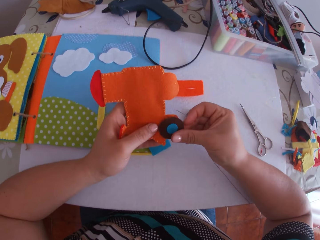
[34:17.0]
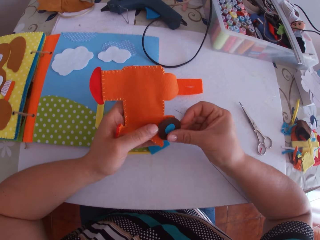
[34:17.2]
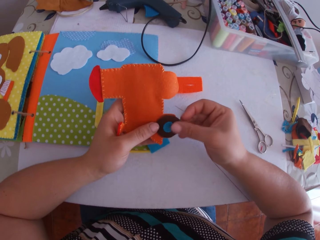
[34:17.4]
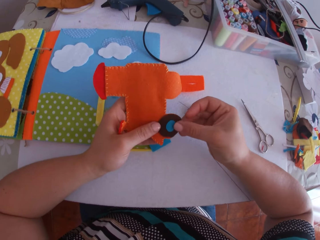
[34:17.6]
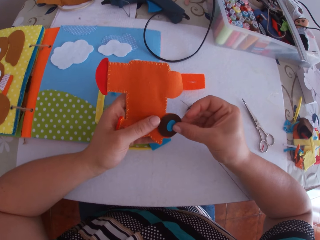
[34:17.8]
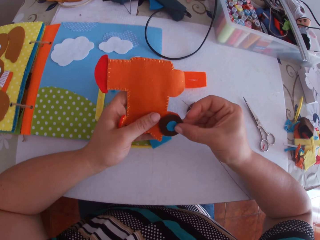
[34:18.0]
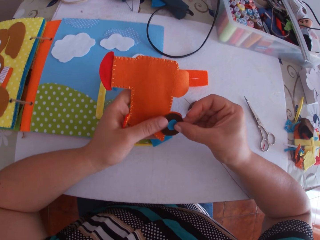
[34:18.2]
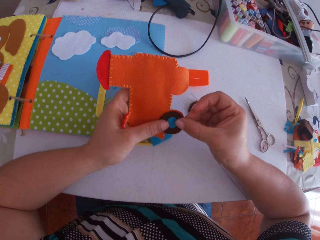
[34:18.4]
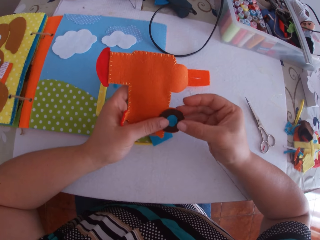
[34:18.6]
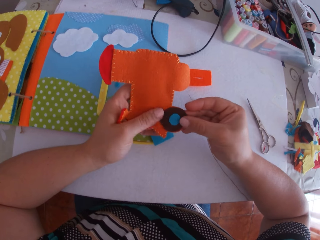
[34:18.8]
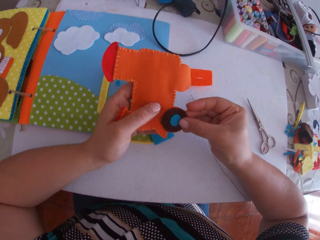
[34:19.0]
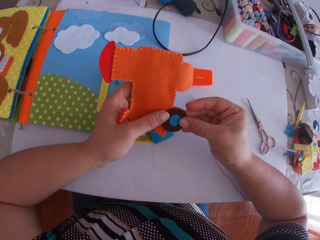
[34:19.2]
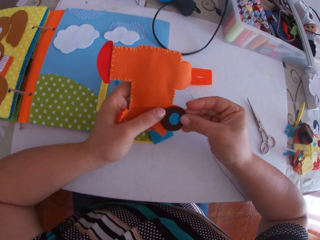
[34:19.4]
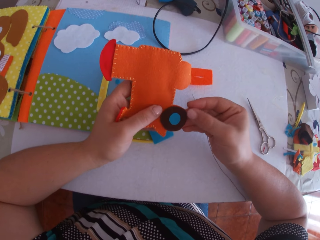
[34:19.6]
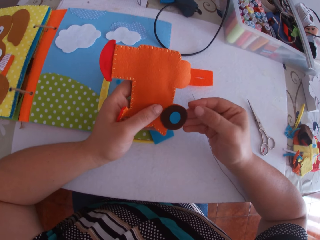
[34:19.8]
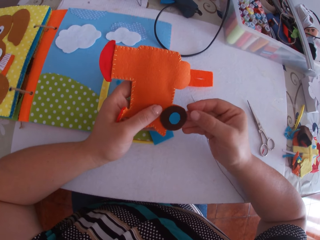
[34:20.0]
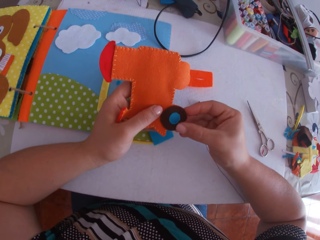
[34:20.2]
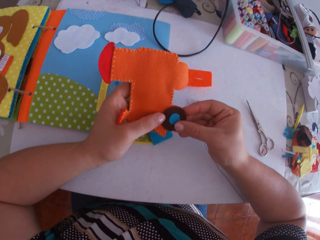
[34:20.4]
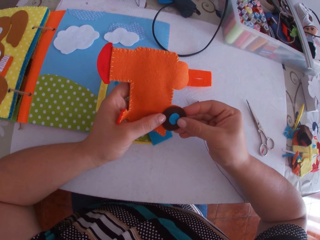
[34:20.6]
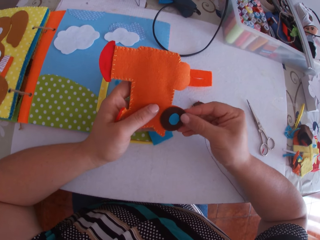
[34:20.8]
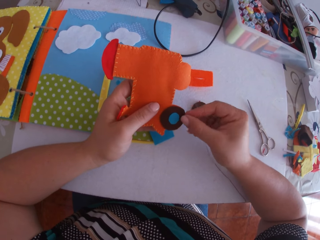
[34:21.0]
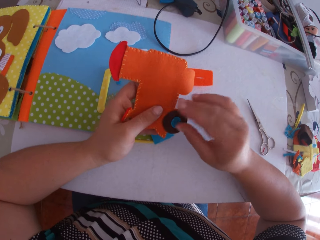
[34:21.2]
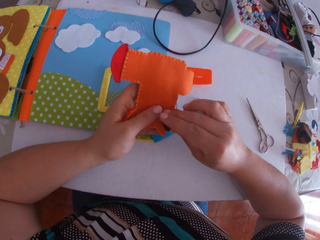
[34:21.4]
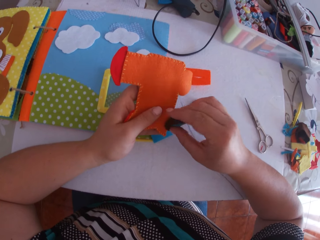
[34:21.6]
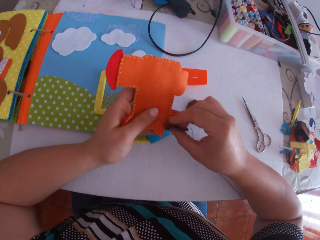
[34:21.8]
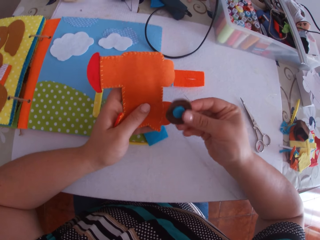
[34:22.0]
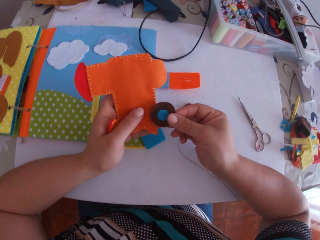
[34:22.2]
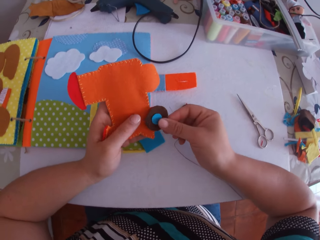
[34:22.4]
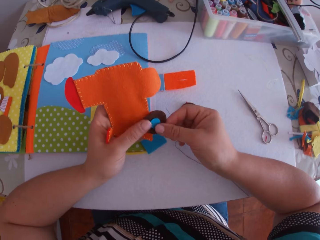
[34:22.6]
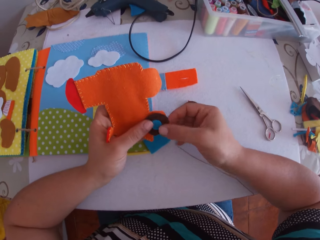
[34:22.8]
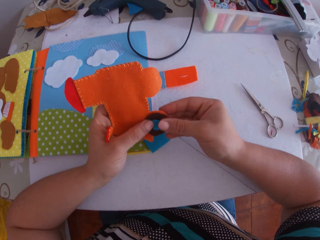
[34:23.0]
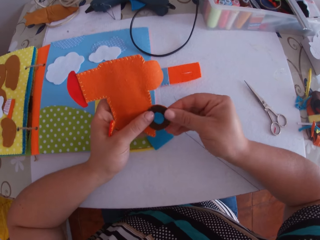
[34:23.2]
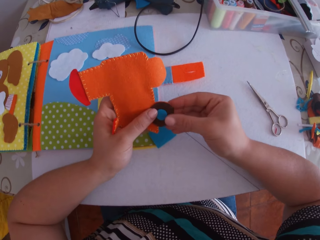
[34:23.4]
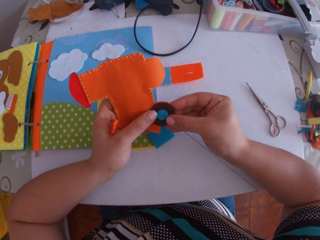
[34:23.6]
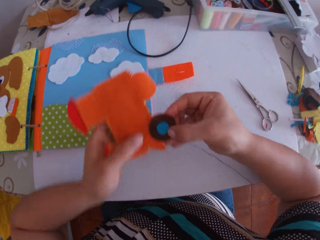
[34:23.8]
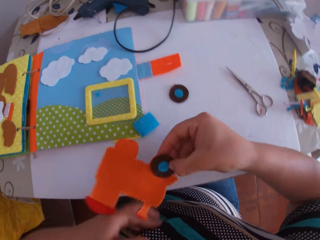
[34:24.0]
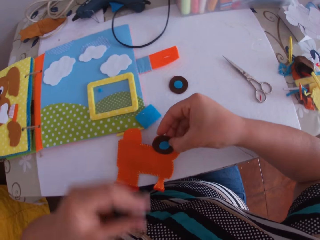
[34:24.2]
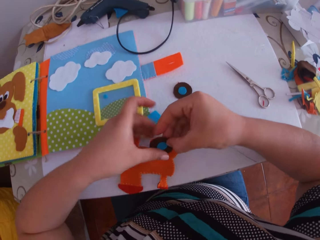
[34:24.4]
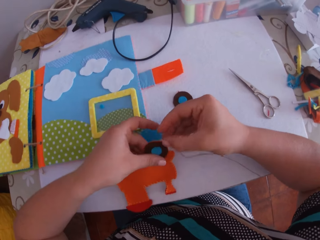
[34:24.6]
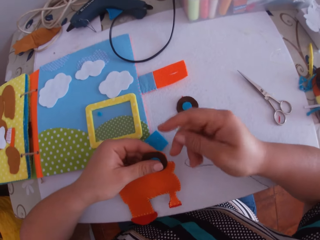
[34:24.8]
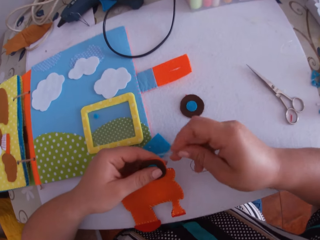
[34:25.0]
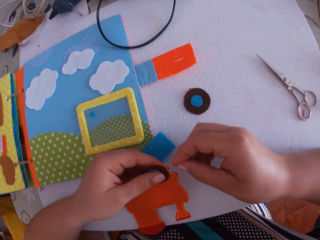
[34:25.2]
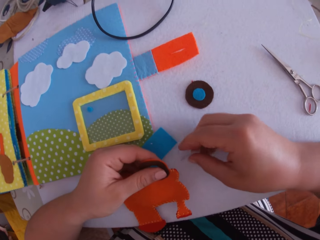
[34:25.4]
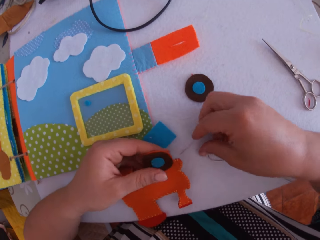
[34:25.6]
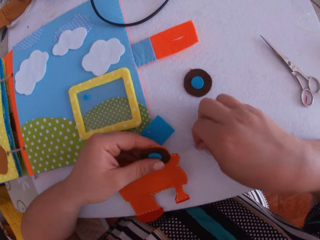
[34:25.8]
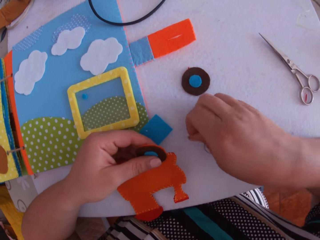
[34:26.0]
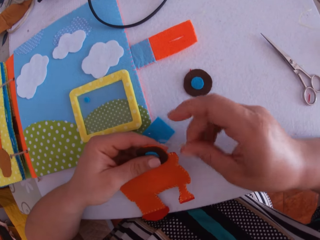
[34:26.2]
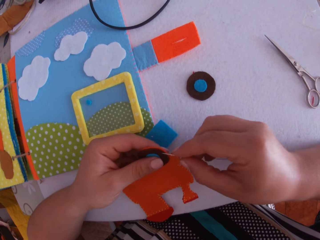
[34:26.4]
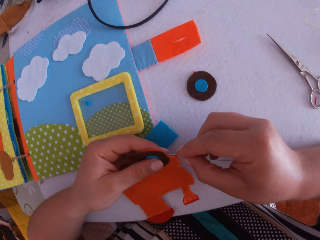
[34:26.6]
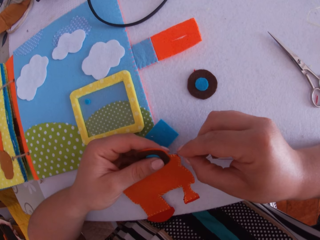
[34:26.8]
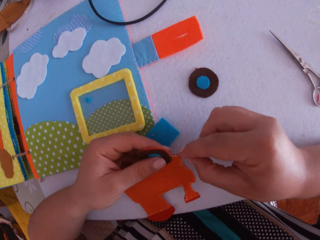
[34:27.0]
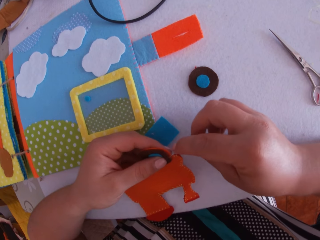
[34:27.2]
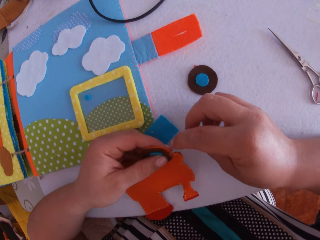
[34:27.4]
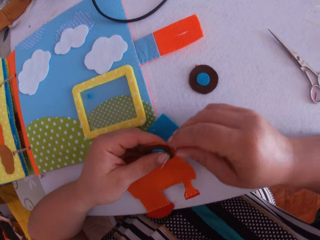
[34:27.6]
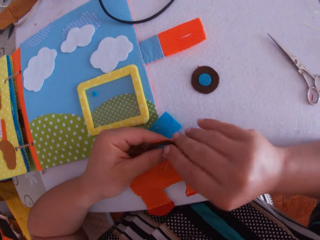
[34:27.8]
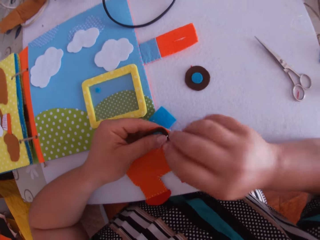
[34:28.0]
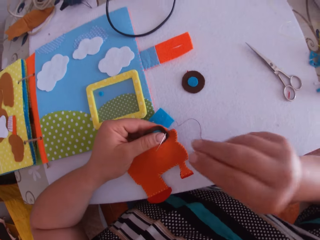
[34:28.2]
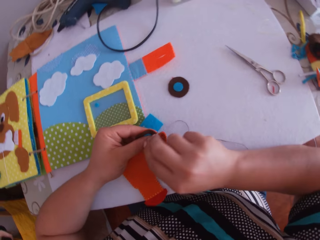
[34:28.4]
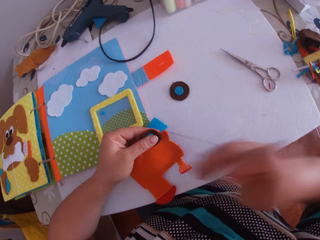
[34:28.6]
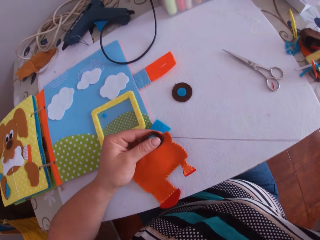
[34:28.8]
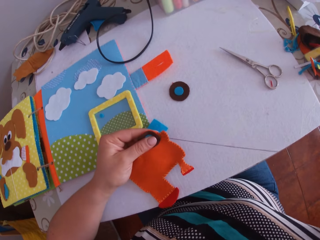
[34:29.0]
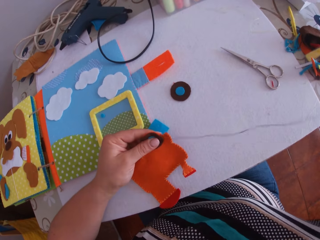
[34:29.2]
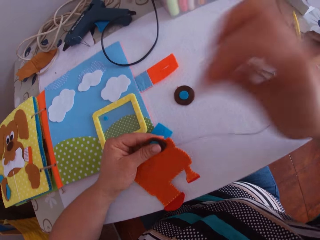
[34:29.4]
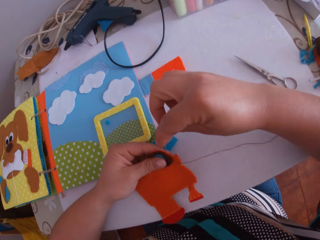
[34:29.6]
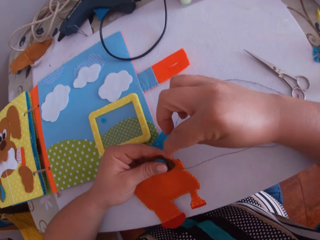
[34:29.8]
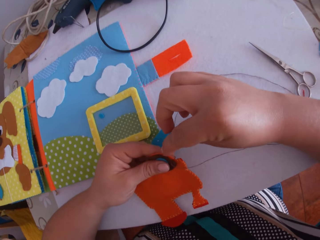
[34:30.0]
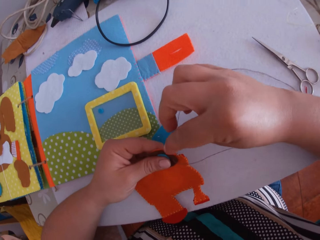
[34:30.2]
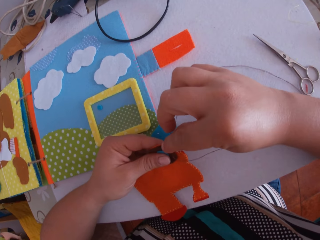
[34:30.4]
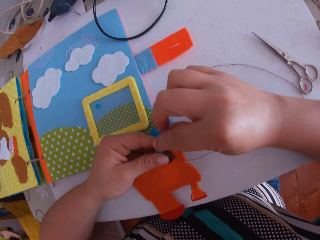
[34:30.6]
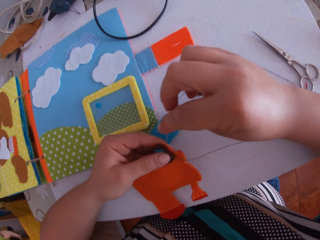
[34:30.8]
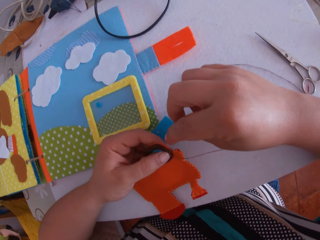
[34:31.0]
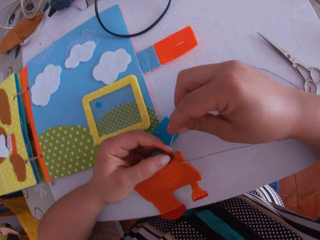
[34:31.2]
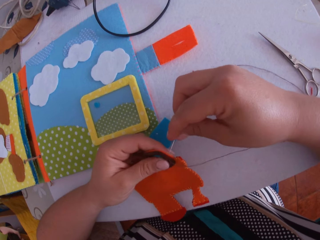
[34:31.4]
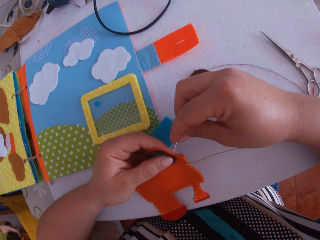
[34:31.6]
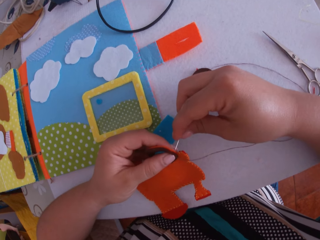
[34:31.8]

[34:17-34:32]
The camera wearer places the wheel or tire on the paper train or felt train craft with her right hand. She touches the tire of the felt train craft. She adjusts the wheel of the paper train with both hands. She turns the tire of the felt train craft. She swings her hand. She drops the felt train craft on the desk. She holds the felt train craft with the left hand. She swings her hand. She picks the needle on the table with her right hand. She sews the wheel to the paper train with the needle in her right hand.

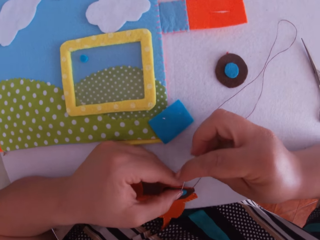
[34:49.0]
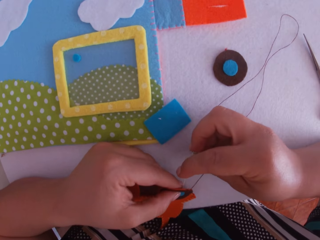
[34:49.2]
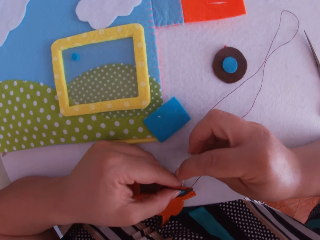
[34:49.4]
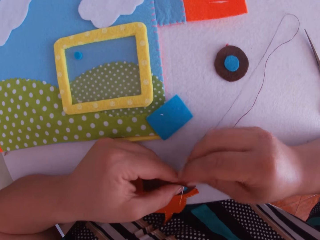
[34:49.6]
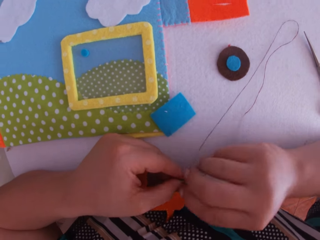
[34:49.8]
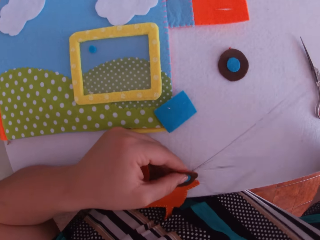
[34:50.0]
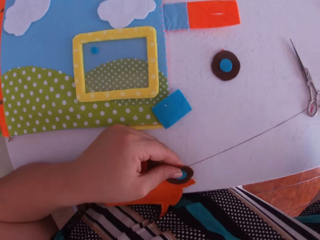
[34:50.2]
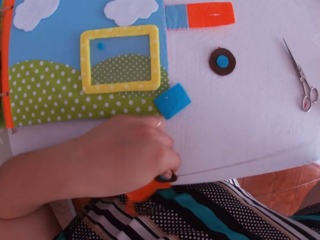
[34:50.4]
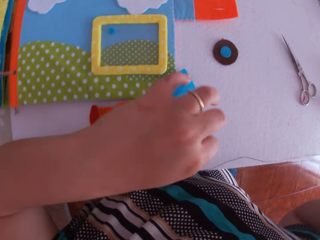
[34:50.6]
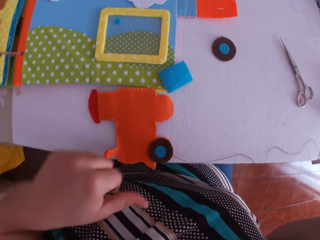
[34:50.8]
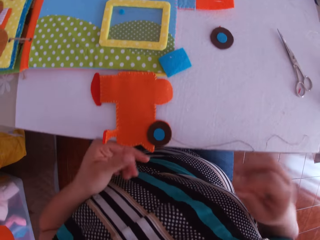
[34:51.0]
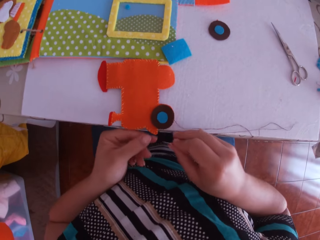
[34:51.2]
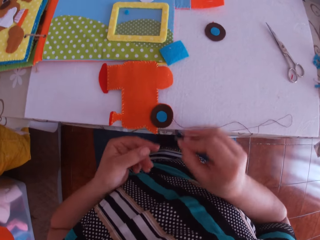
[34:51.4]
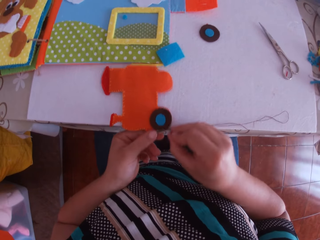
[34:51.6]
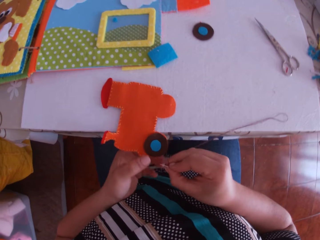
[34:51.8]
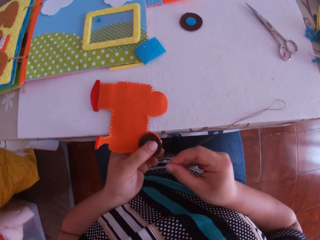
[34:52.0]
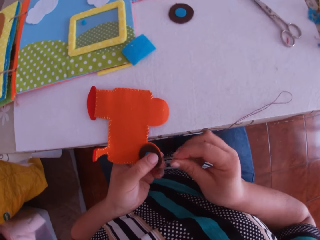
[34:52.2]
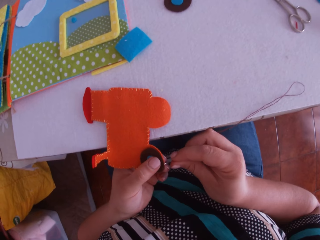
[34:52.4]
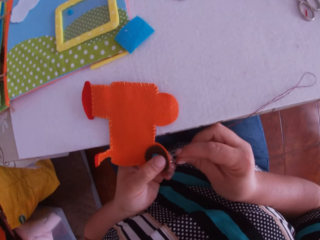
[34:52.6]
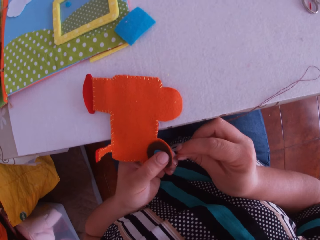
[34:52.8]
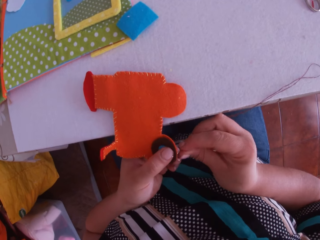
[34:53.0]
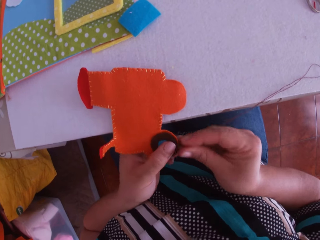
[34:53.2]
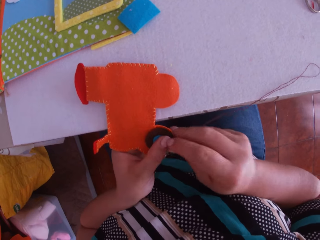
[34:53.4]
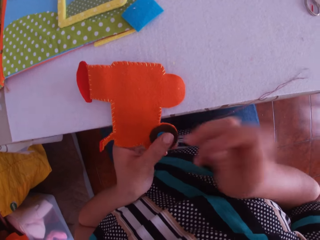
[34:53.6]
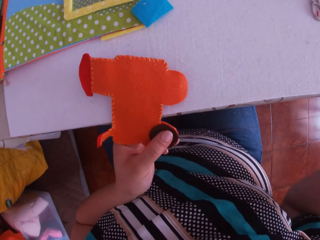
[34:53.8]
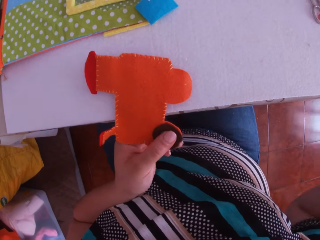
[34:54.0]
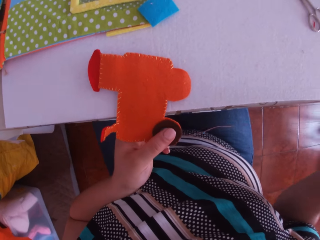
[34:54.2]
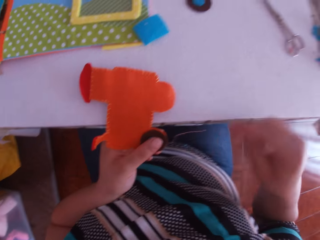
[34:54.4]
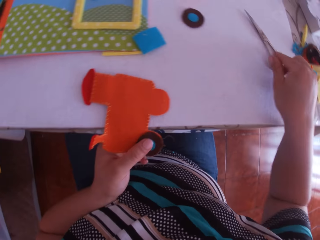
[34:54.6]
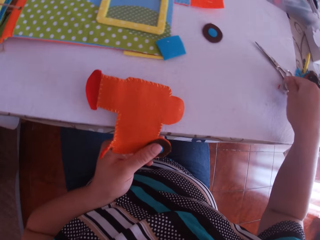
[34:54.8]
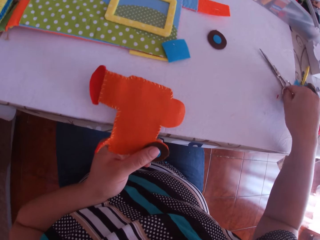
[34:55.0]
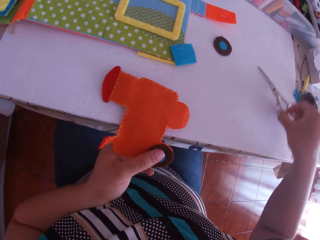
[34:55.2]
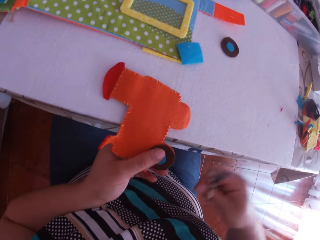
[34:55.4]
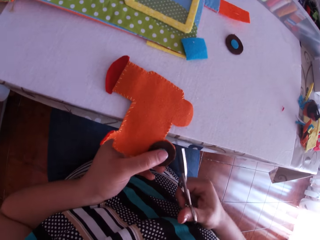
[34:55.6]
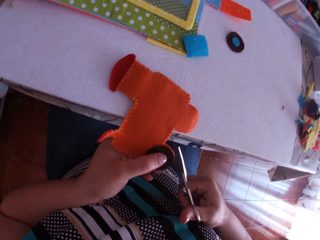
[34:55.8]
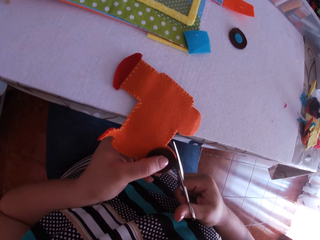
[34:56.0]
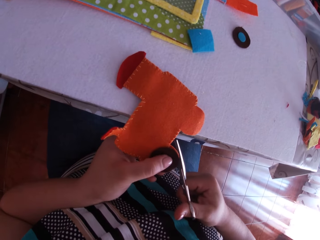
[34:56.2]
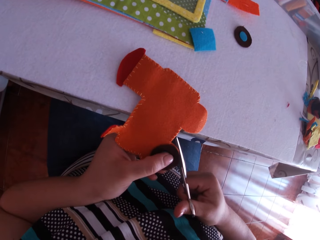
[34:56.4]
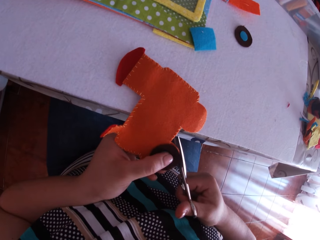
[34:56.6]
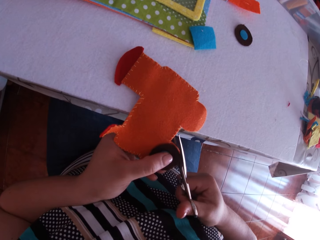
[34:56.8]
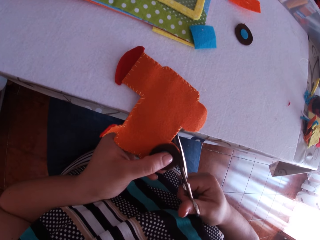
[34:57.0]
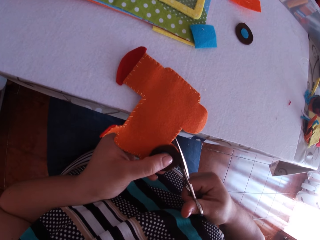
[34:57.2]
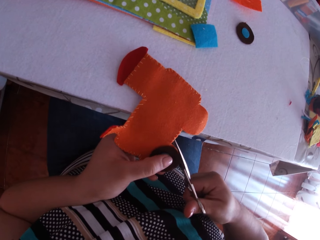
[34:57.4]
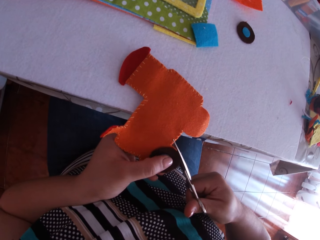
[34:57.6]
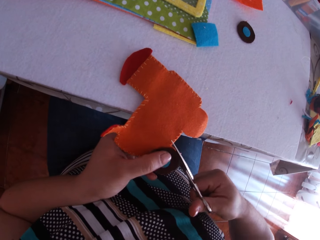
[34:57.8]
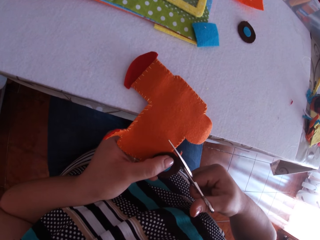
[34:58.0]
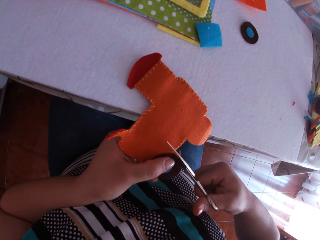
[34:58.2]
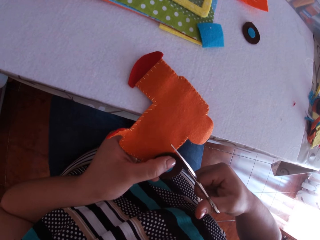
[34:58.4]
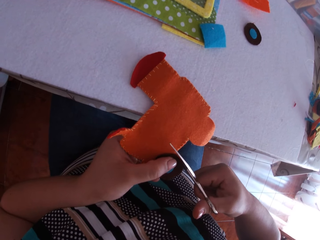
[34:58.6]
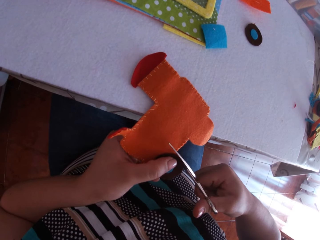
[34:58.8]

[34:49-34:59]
The camera wearer drops the felt train craft or paper train on the desk. She swings her hand. She pulls the paper train closer with her left hand. She holds the felt train craft with the left hand. She sews the wheel to the paper train with the needle in her right hand. She swings her hand. She picks the scissors on the table with her left hand. She trims the paper train with the scissors in her right hand.
